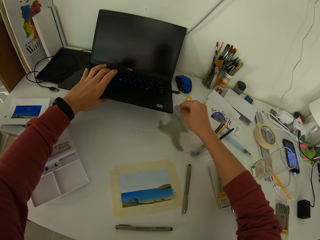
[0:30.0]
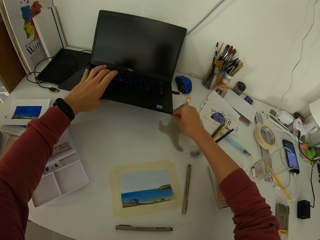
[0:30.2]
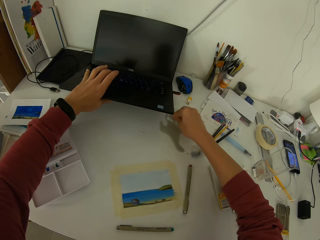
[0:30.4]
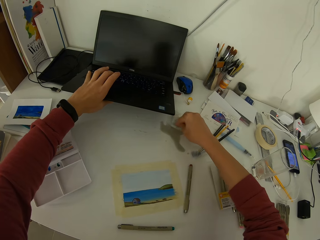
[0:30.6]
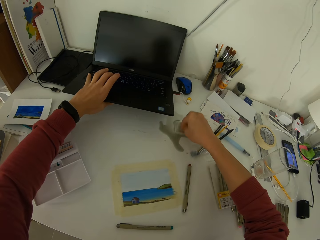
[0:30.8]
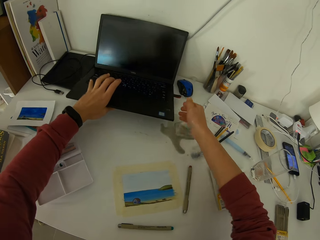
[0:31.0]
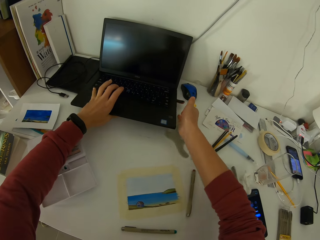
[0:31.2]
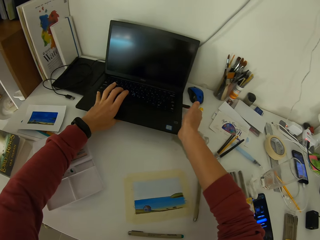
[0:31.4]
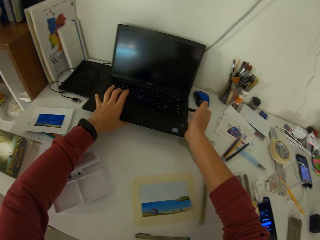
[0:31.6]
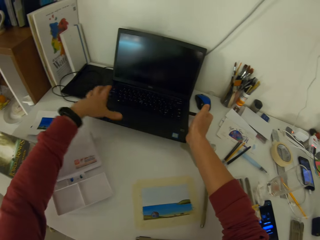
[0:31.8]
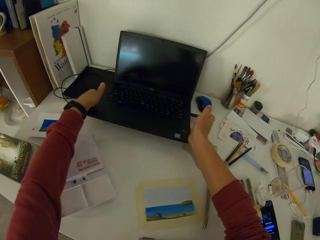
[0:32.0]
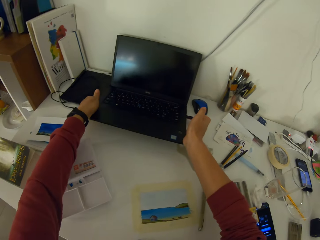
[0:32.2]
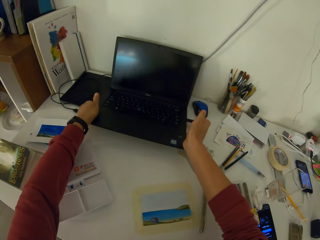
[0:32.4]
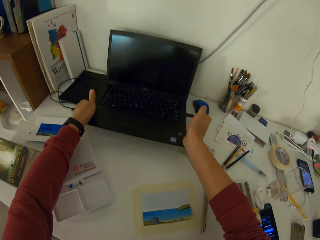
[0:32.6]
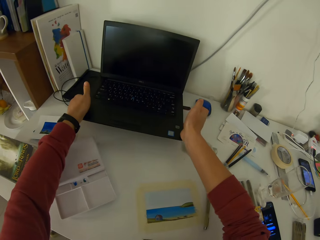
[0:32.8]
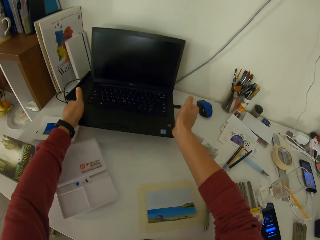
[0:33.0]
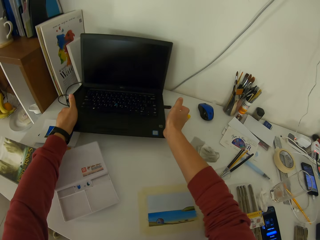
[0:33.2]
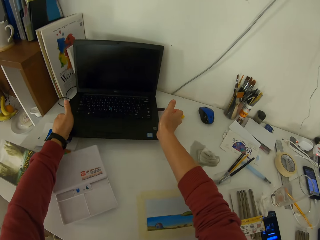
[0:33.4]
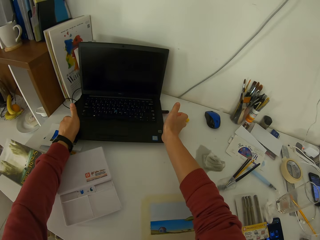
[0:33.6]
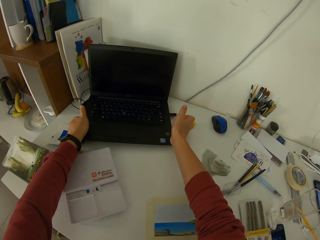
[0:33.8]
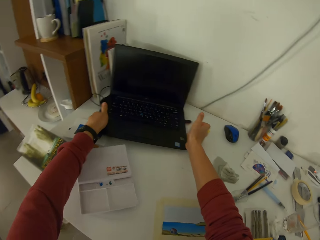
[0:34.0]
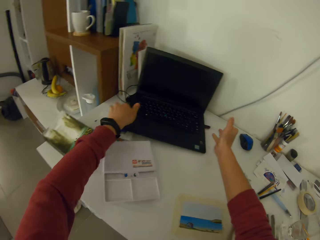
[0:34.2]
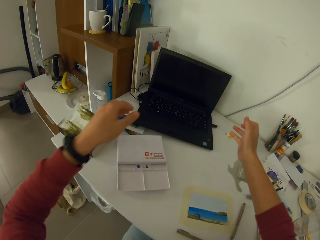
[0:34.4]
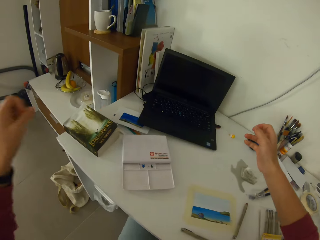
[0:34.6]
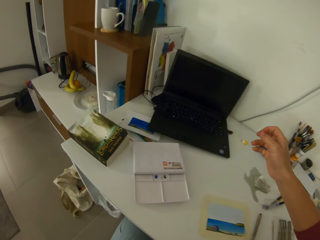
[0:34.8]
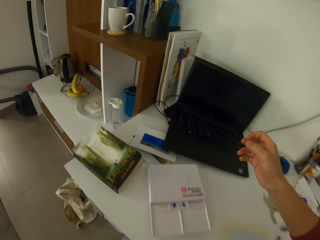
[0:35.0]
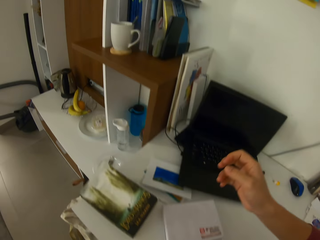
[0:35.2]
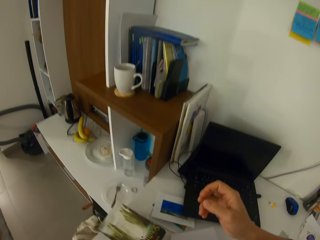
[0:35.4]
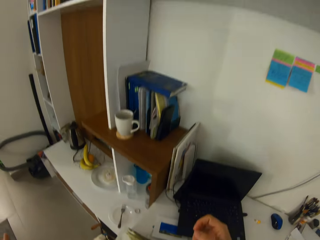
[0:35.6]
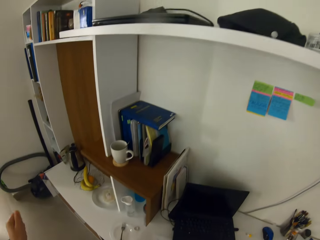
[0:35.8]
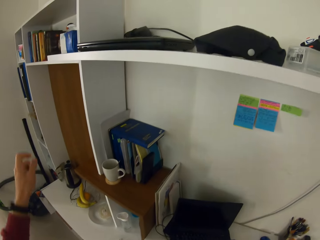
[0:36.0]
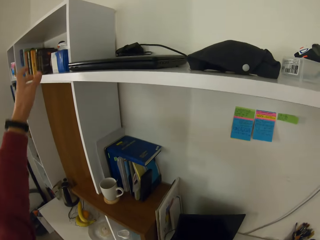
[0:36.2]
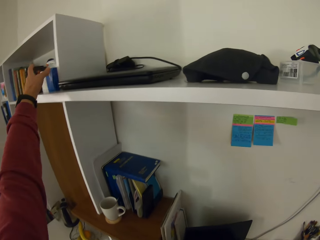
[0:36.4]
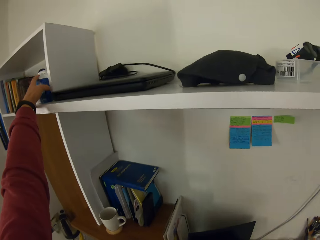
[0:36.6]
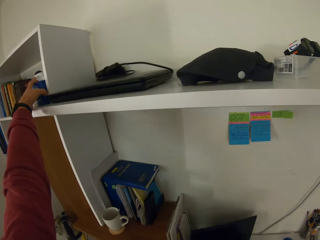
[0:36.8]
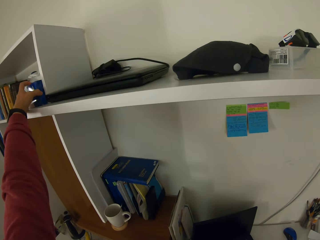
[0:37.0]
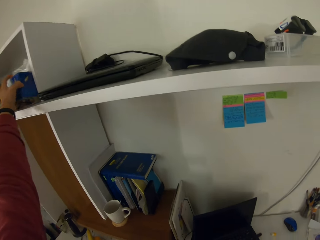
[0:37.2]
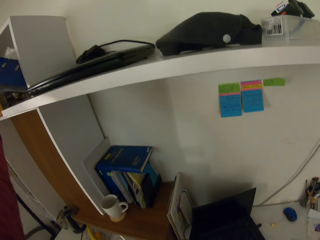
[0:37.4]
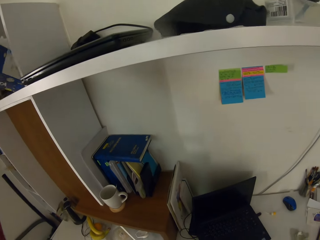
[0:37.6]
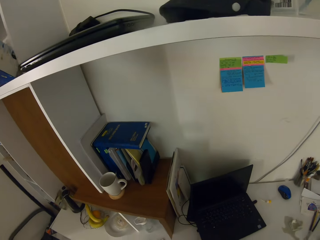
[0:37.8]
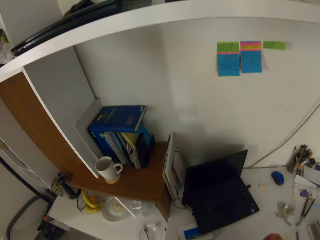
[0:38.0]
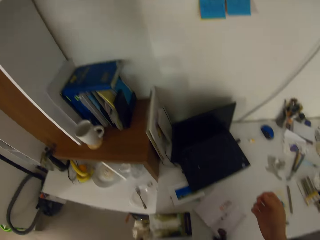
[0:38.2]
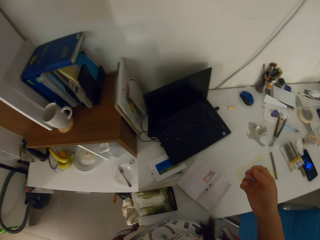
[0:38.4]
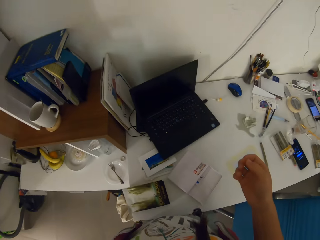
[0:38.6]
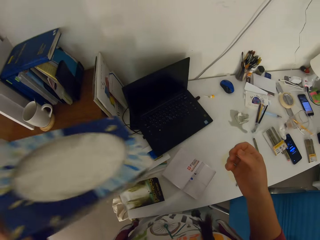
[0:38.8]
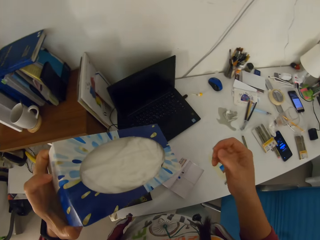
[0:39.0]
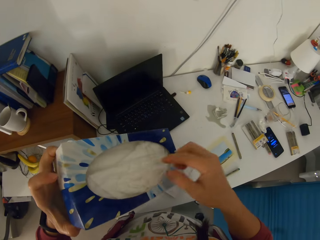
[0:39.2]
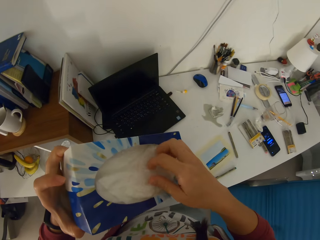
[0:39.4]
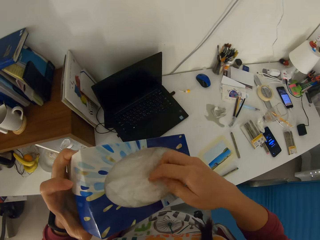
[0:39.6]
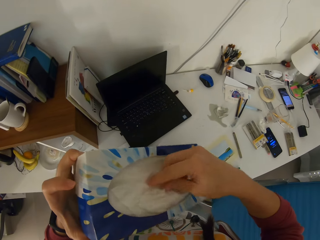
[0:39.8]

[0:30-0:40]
The camera wearer picks up the laptop with both hands. They drop the laptop on a tablet device. They pick up a packet of paper napkins from the shelf.

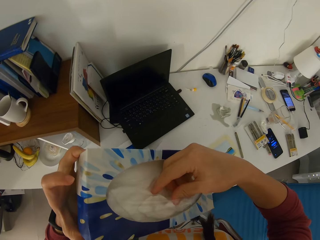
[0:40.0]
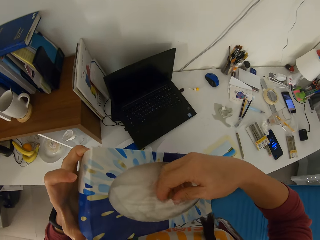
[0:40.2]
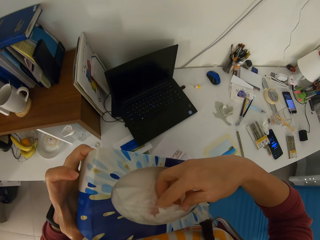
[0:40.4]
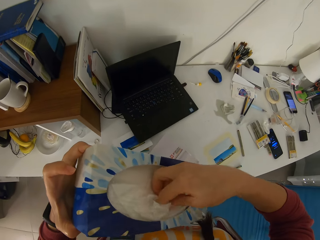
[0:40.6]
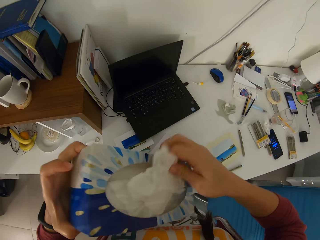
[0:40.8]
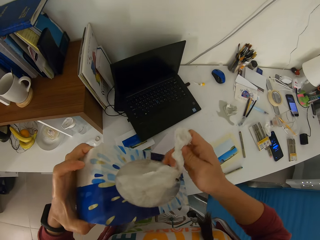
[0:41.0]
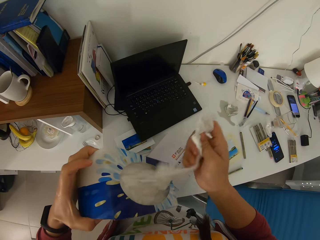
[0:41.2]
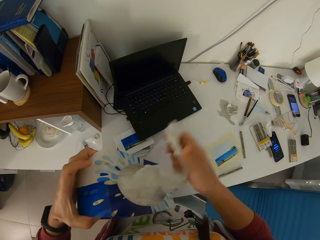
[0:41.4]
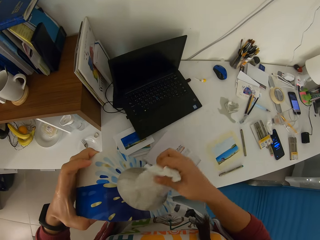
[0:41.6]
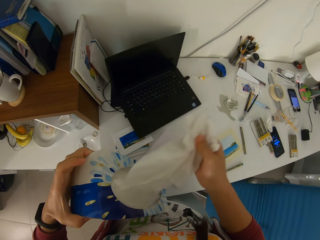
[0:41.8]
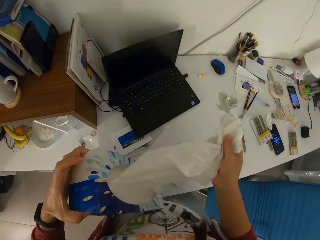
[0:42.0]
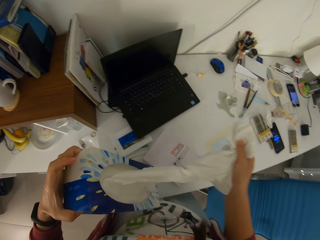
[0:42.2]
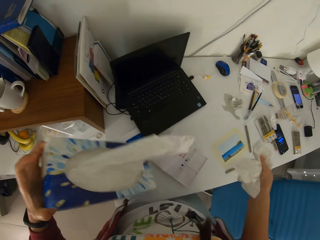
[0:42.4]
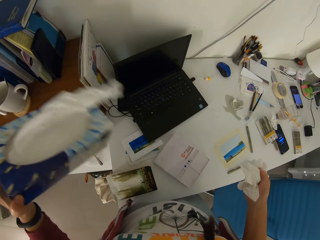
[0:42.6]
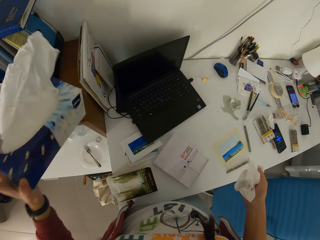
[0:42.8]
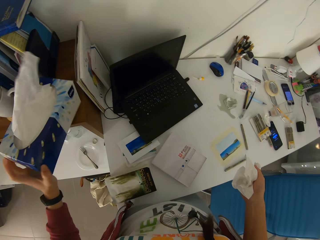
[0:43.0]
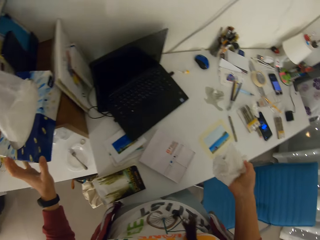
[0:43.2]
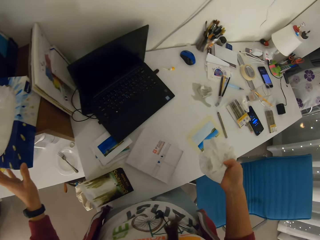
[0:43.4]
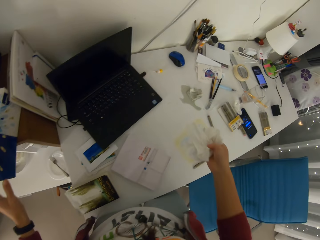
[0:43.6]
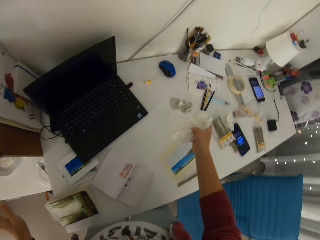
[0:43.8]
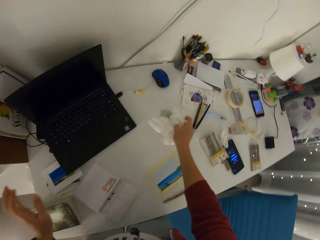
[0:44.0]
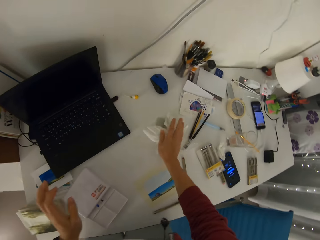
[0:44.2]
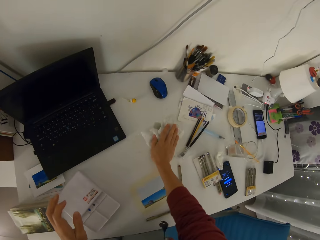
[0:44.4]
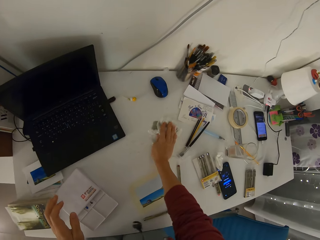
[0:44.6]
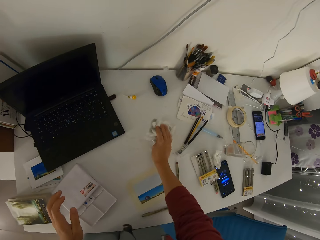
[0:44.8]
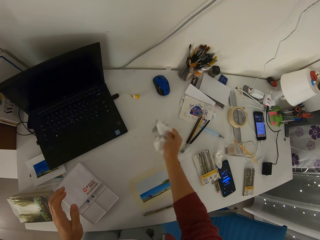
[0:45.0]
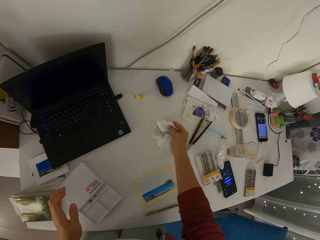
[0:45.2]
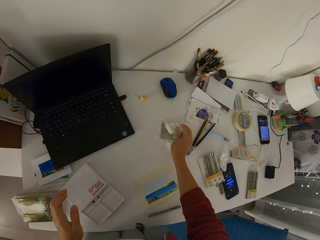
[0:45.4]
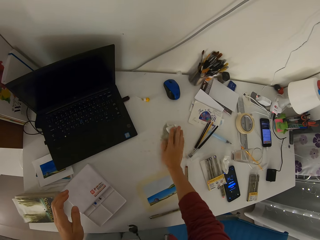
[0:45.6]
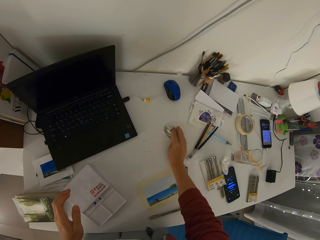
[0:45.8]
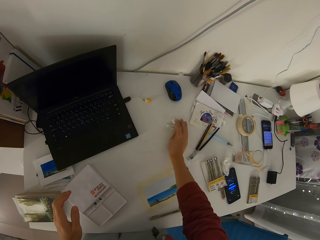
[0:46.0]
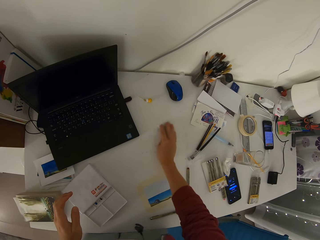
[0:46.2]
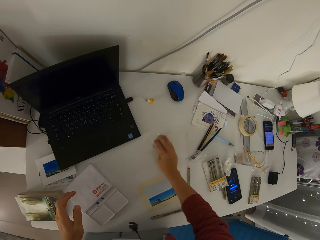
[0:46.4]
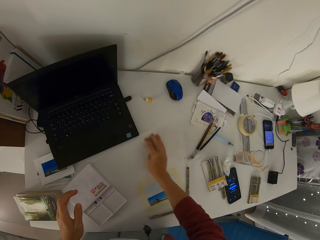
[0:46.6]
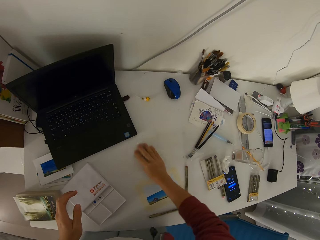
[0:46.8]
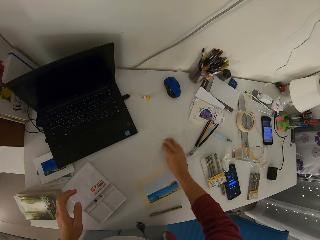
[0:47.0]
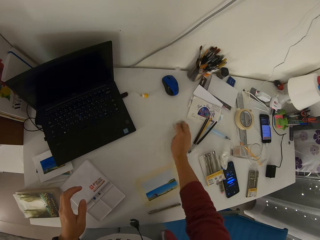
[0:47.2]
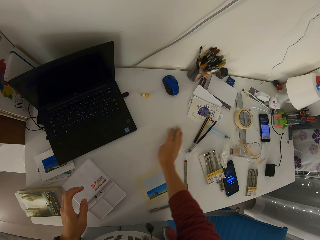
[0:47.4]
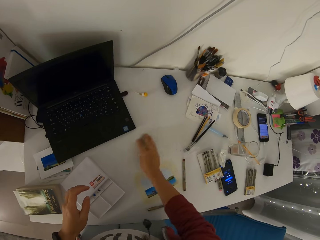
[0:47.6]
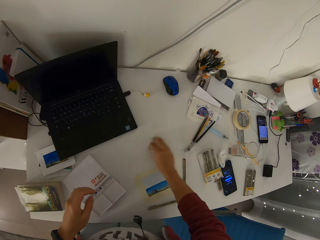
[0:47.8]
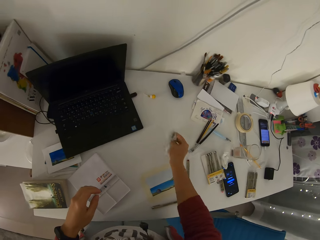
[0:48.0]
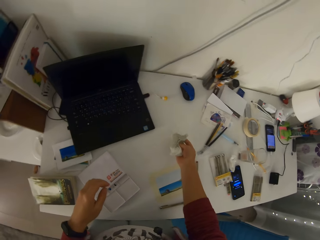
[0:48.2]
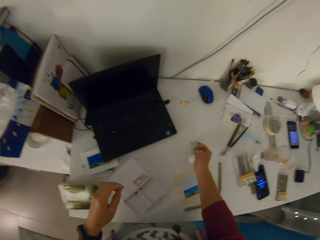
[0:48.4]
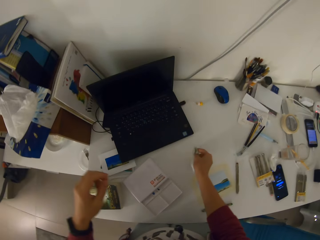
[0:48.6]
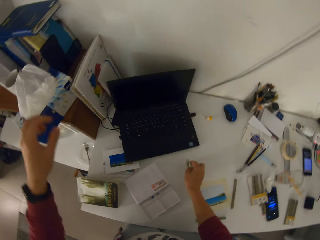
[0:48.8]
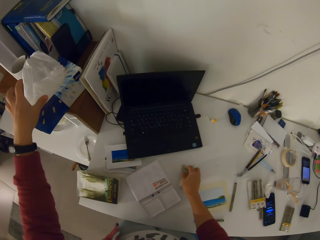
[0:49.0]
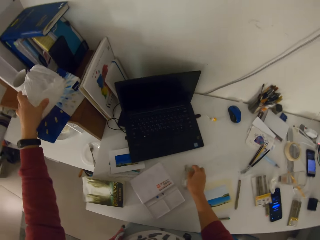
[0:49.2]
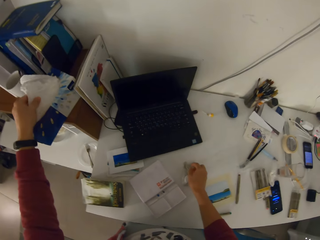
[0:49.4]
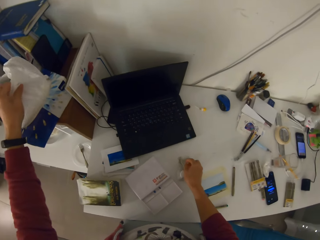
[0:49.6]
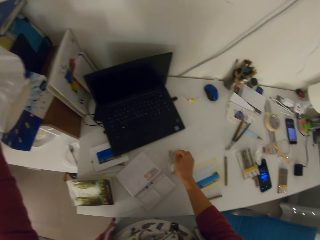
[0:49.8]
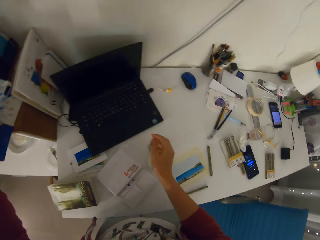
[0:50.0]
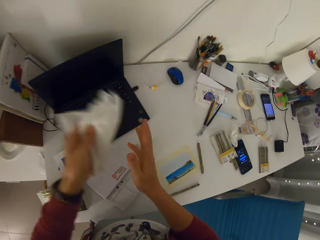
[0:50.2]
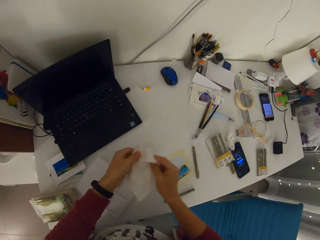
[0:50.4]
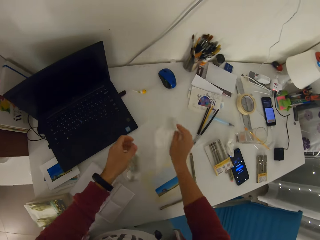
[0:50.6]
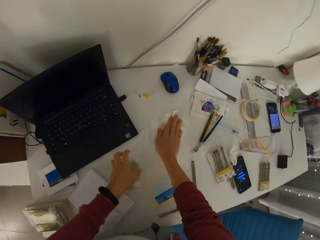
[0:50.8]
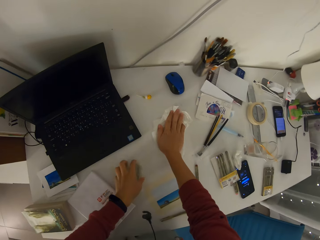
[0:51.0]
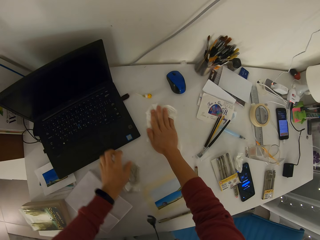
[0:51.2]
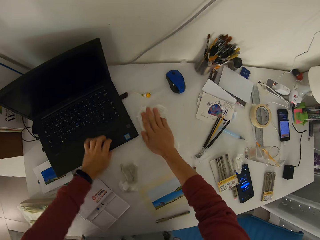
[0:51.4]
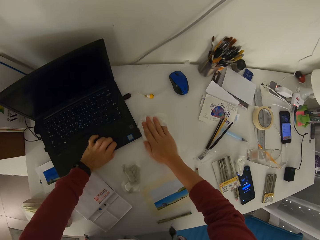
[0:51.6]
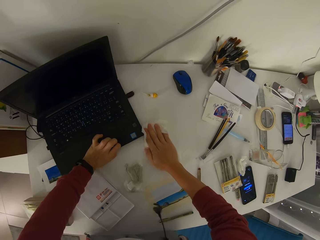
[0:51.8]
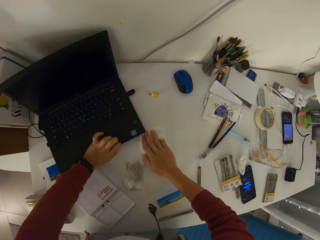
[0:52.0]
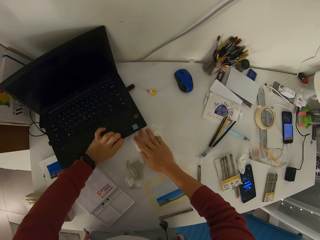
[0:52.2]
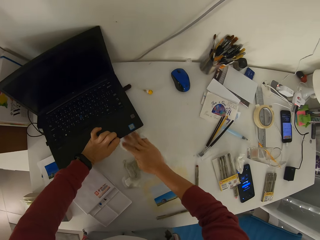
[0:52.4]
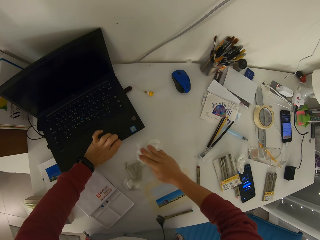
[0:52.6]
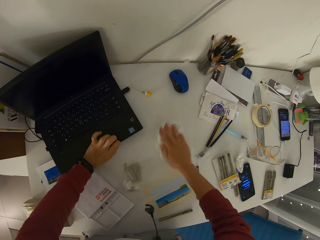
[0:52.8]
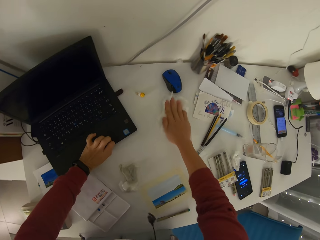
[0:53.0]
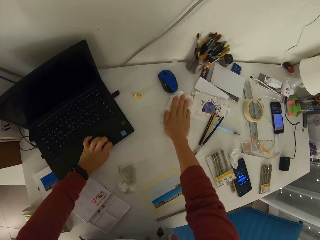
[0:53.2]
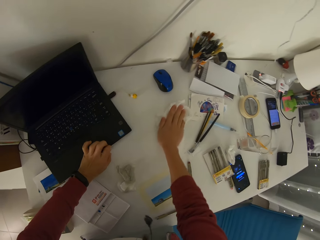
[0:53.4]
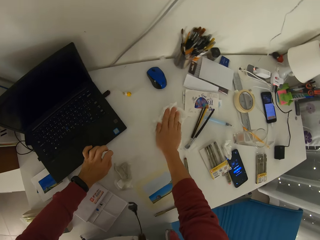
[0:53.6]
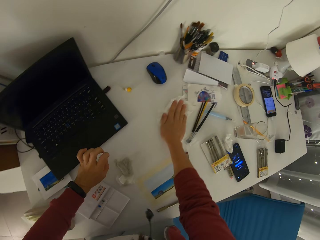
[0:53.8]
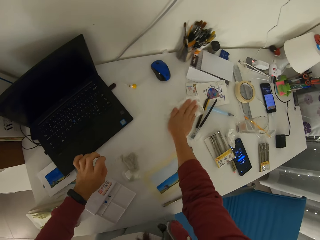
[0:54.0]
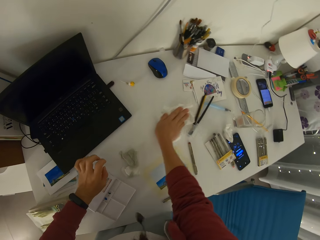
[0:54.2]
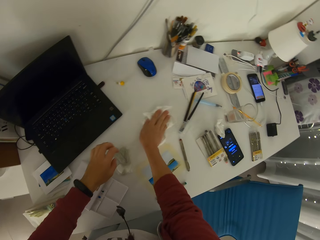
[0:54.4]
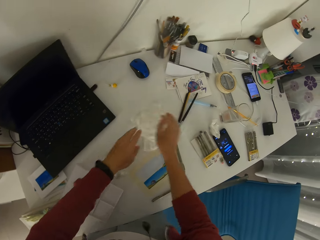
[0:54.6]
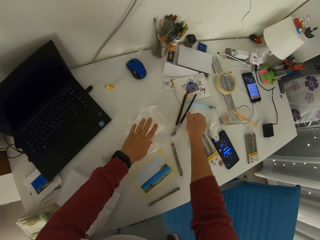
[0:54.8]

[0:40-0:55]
The camera wearer pulls out two paper napkins from the packet of paper napkins. She drops the packet of paper napkins on the shelf. She wipes the top of the table. She pulls out a paper napkin. She wipes the top of the table. She lifts the laptop with her left hand. She wipes under the laptop with the paper napkin. She drops the laptop with her left hand.
